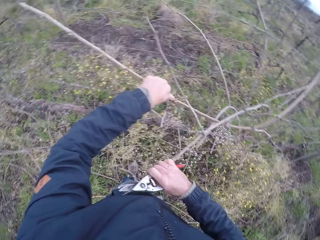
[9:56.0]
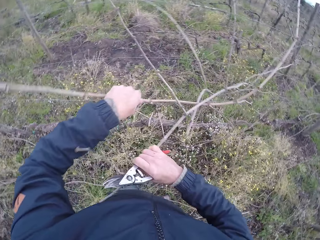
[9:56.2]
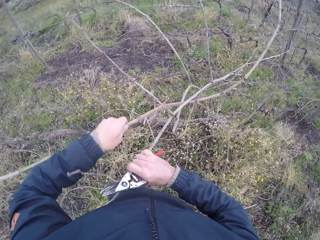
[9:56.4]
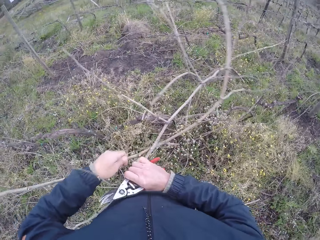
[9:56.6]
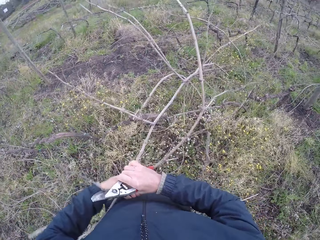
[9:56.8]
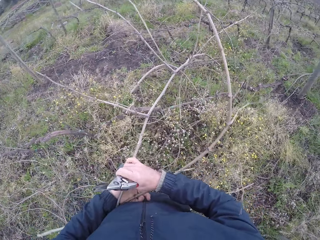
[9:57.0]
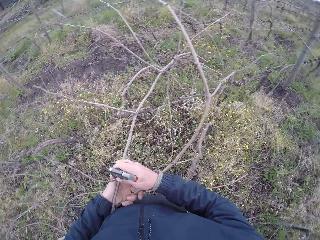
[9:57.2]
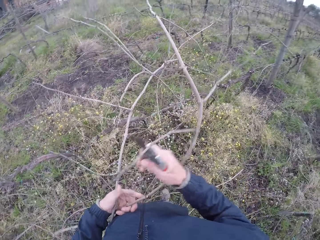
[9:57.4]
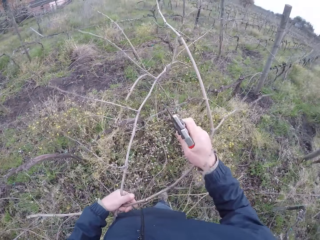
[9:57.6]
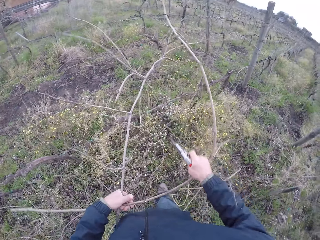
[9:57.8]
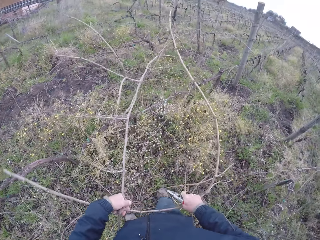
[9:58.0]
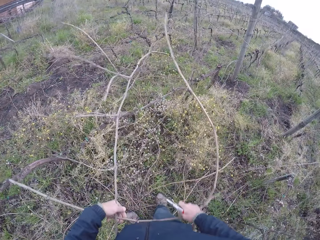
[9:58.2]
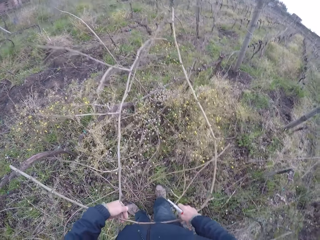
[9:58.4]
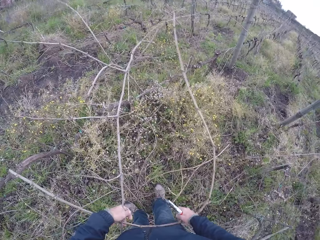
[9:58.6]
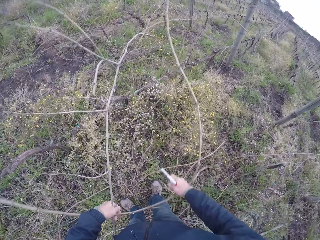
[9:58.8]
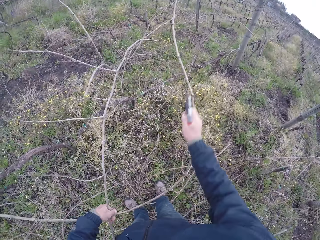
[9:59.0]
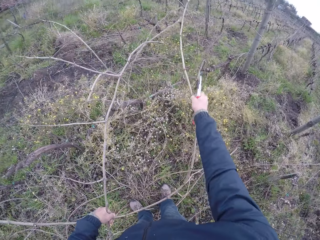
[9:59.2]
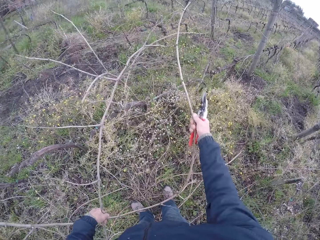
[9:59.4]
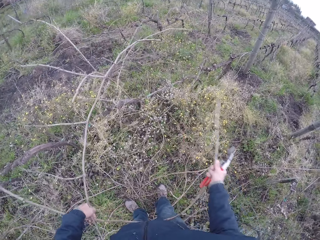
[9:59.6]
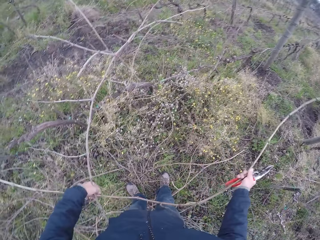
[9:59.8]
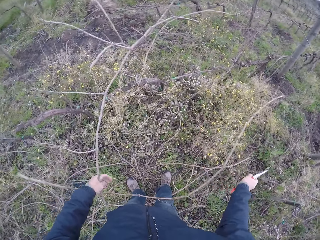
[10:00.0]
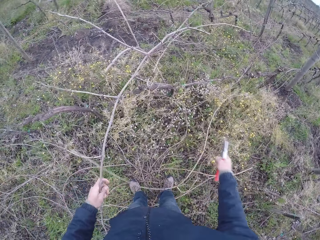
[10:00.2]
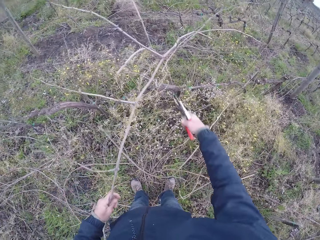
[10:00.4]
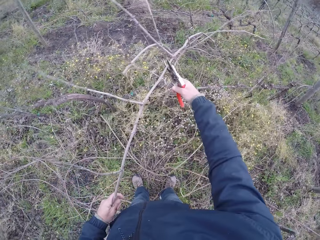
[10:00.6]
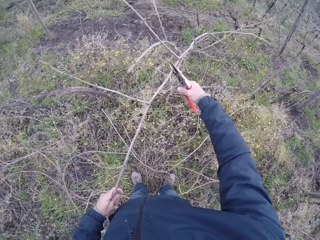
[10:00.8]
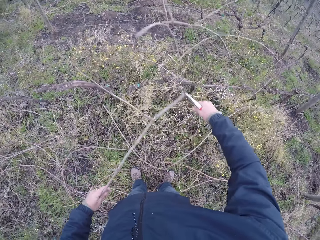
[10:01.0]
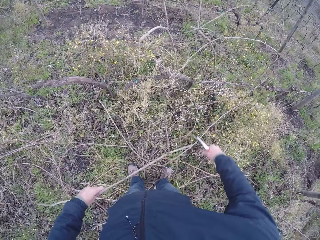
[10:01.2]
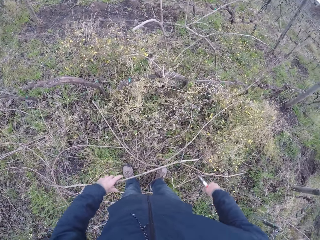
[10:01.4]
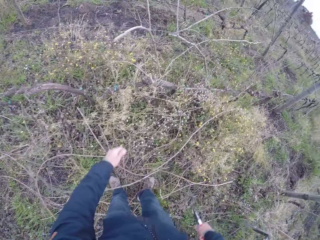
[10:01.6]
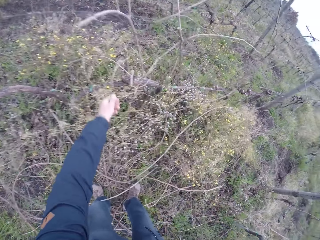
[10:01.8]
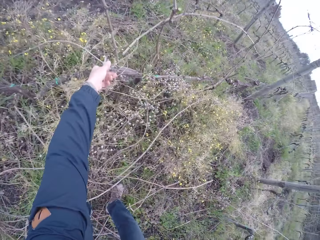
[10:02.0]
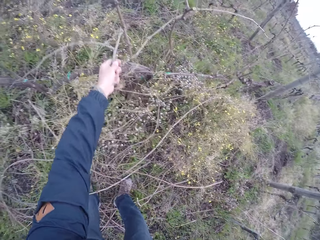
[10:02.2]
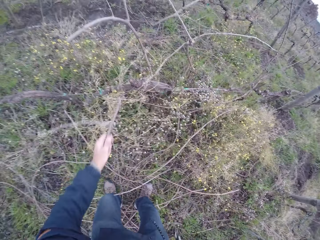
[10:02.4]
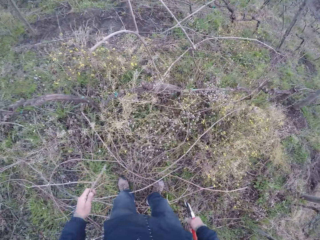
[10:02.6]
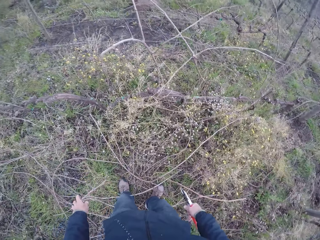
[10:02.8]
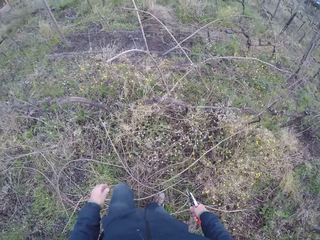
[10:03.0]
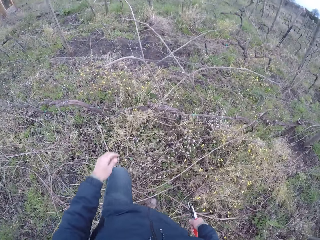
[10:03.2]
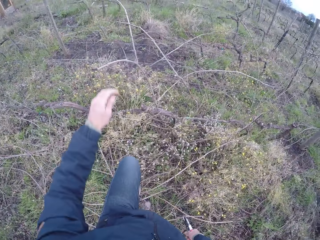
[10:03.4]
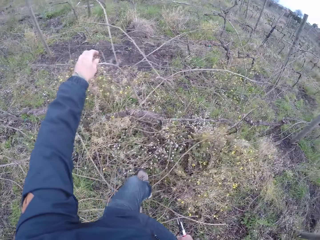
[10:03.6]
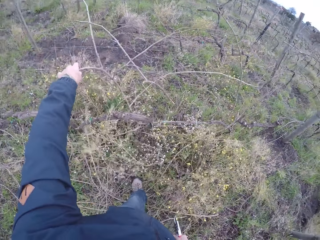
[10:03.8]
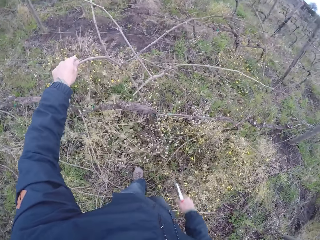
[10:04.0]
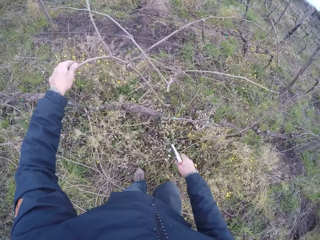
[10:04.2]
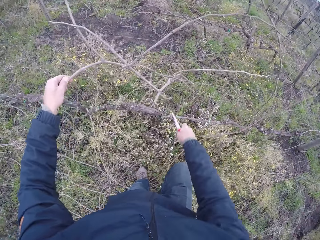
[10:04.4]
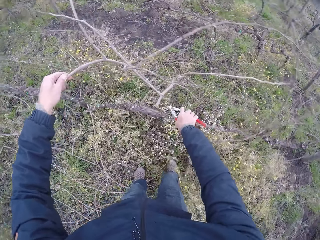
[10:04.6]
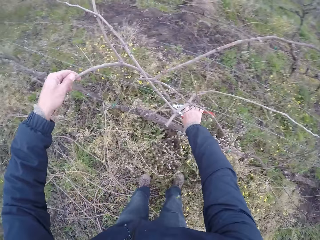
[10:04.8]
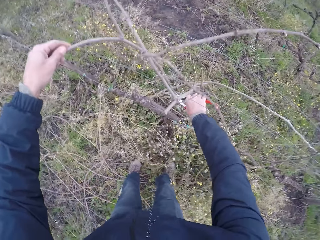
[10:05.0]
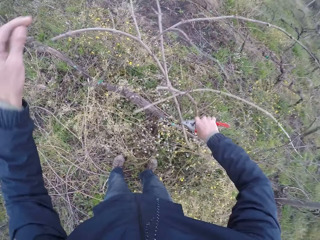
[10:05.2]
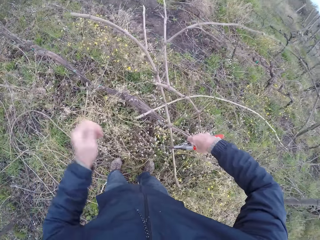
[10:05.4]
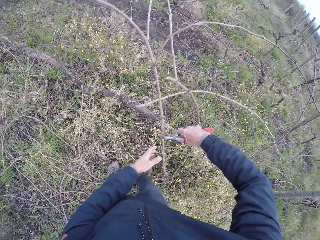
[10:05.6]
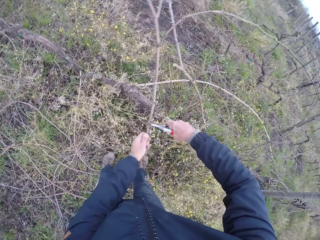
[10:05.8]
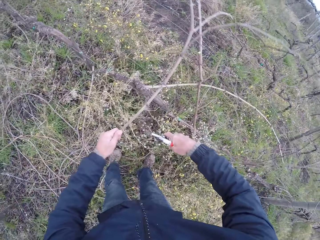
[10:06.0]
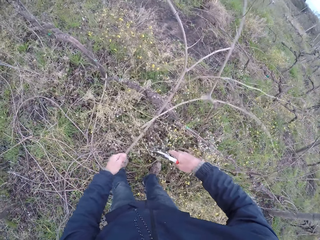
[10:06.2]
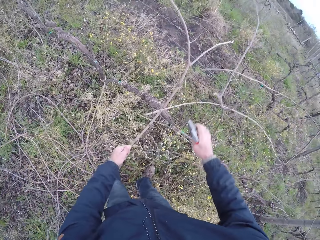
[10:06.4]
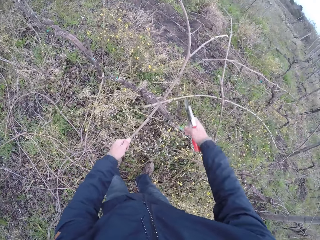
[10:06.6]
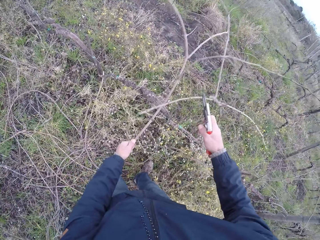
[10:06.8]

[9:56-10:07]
The camera wearer draws out a twig from the wire fence with his right hand. He cuts the twig with the cutter, a pruning tool, in his right hand. He drops the twigs on the ground with his left hand. He draws out a twig from the wire fence with his left hand. He drops the twigs on the ground with his left hand. He draws out a twig from the wire fence to the ground with his left hand.

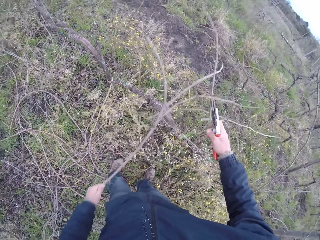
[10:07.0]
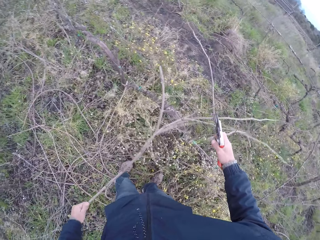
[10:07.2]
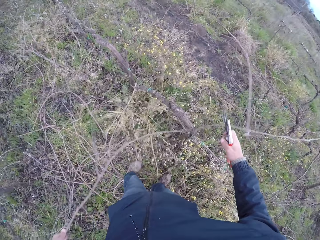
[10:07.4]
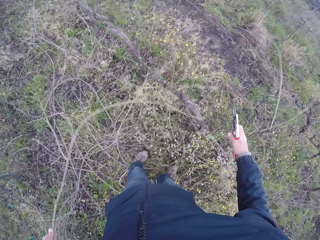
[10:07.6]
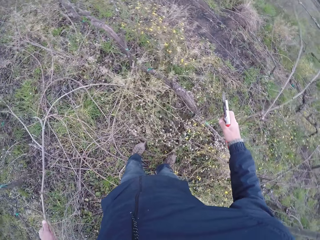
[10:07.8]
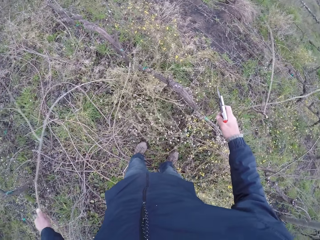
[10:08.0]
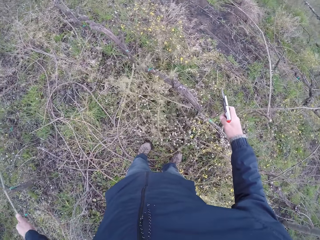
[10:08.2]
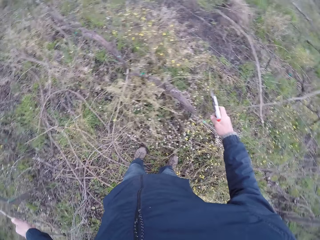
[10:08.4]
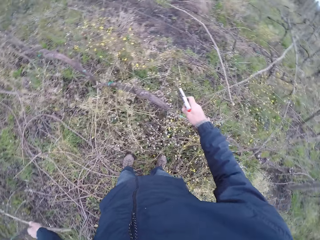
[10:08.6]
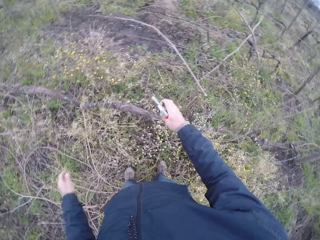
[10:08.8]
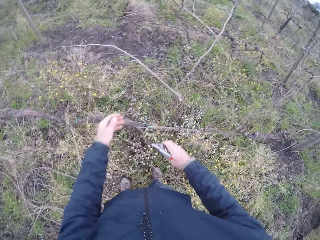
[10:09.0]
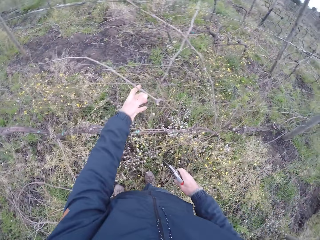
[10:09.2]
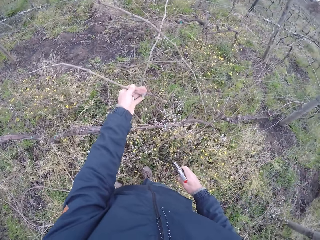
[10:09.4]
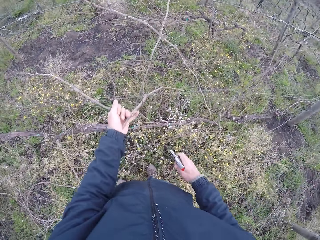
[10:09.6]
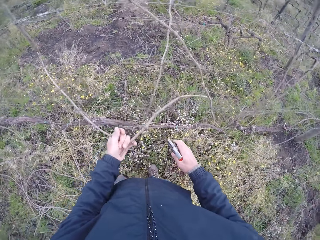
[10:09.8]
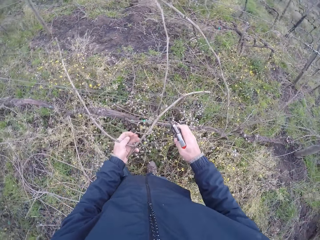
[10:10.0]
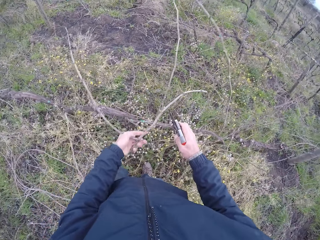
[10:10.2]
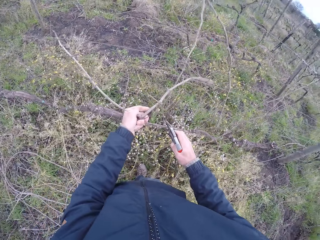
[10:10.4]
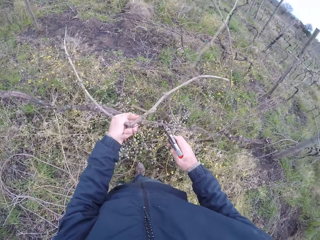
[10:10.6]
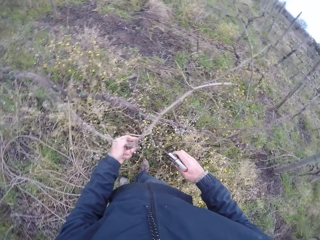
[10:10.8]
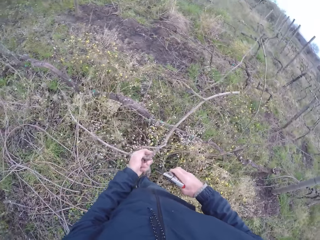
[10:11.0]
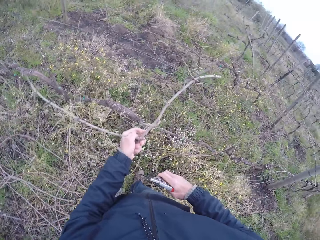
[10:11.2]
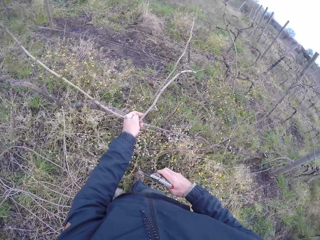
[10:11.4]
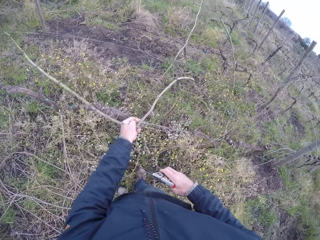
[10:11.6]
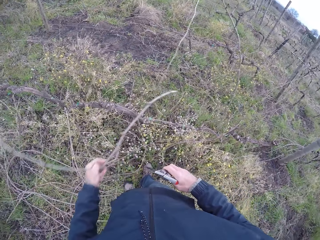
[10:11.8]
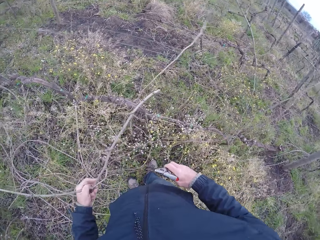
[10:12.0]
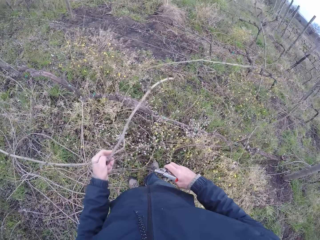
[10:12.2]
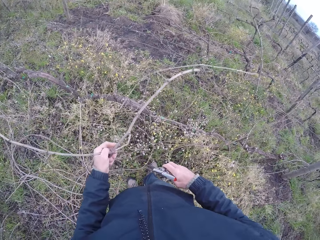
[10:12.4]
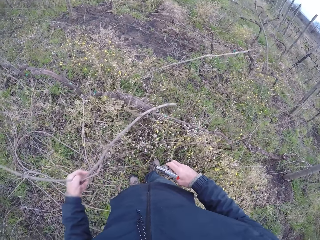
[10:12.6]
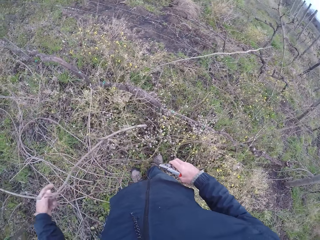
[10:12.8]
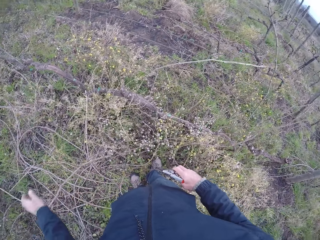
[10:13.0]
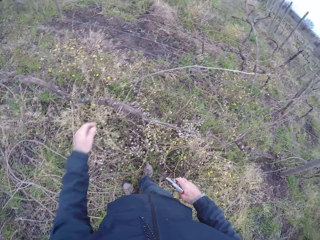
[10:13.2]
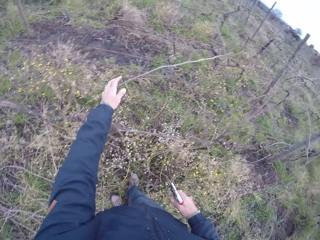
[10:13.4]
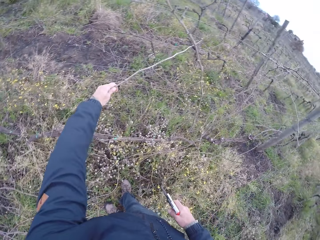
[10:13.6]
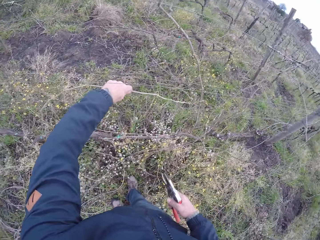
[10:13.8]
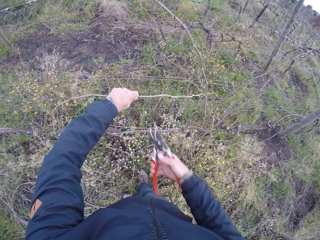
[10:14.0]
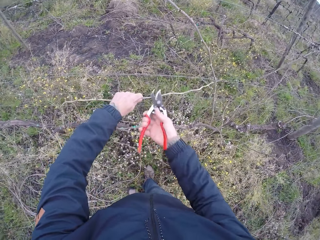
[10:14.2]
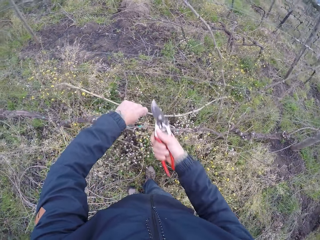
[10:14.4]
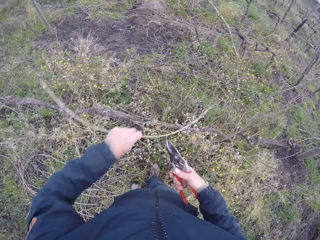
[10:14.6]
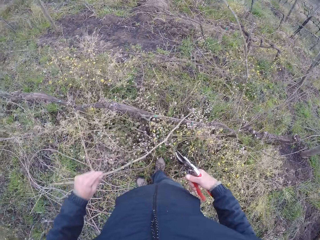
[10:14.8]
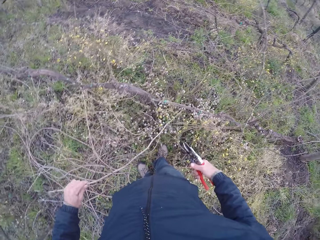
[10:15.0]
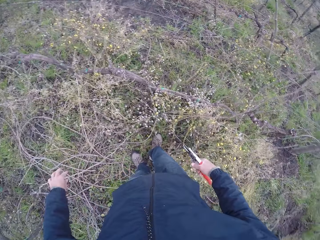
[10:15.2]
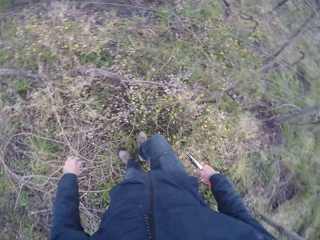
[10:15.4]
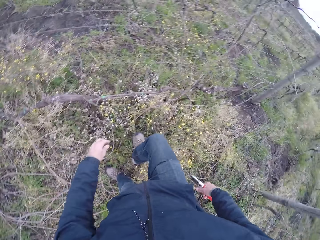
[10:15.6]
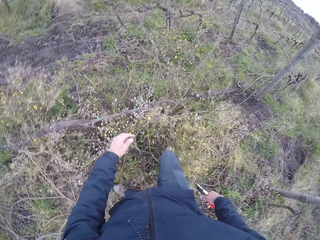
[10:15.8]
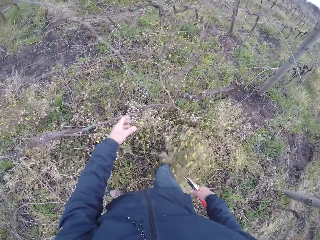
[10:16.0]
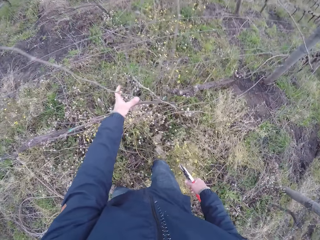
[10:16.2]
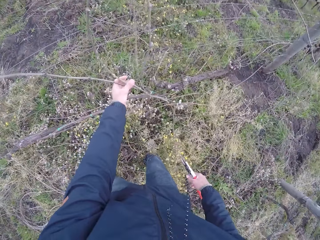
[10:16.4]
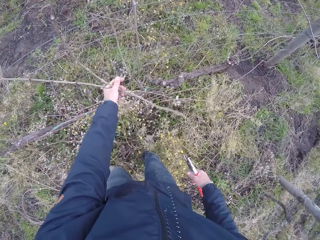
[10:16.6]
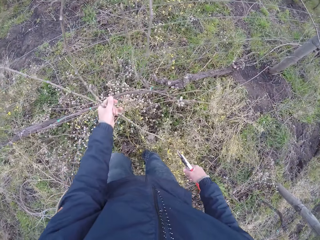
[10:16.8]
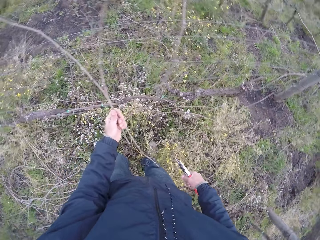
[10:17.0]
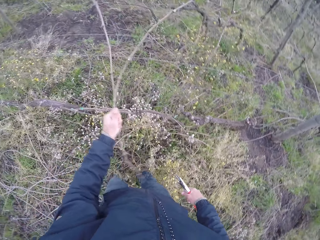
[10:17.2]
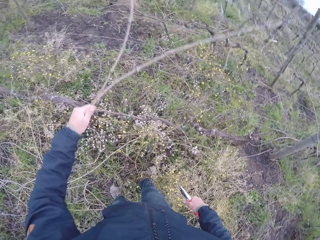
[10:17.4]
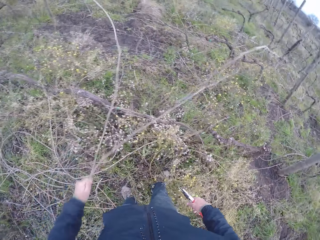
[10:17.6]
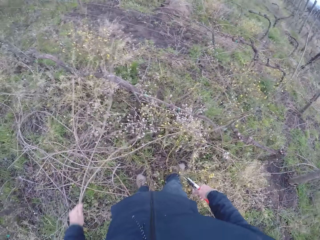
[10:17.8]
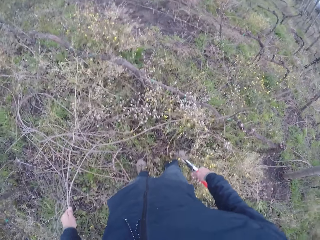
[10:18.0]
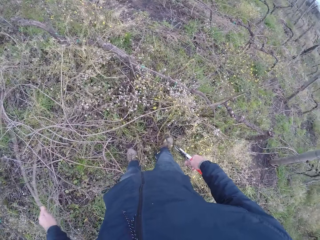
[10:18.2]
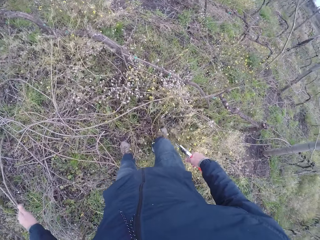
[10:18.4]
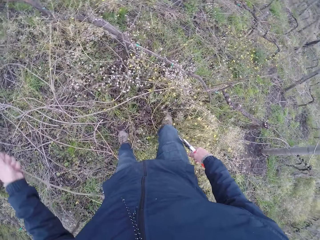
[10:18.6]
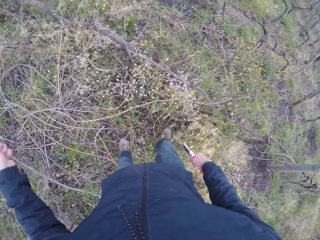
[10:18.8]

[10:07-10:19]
The camera wearer drops the twigs on the ground with his left hand. He draws out a twig from the wire fence with his left hand. He drops the twigs on the ground with his left hand. He draws out a twig from the wire fence with his left hand. He cuts the twig with the cutter in his right hand. He drops the twigs on the ground with his left hand. He draws out a twig from the wire fence with his left hand. He drops the twigs on the ground with his left hand.
